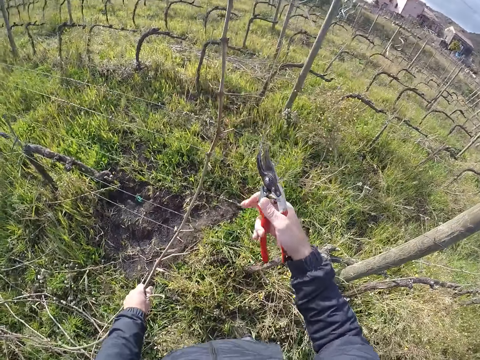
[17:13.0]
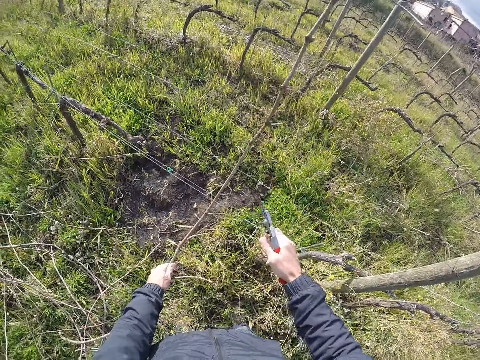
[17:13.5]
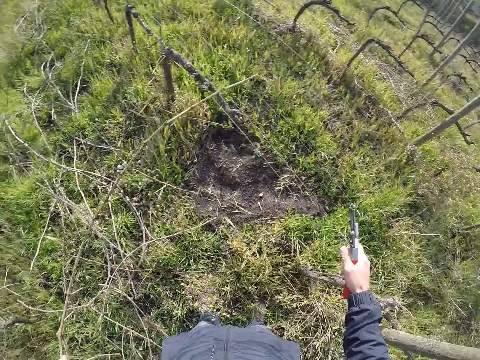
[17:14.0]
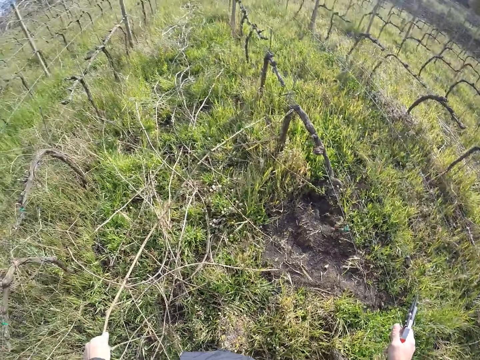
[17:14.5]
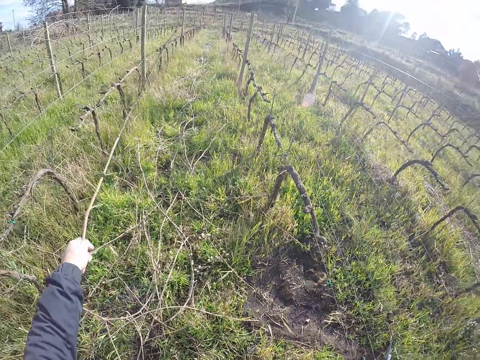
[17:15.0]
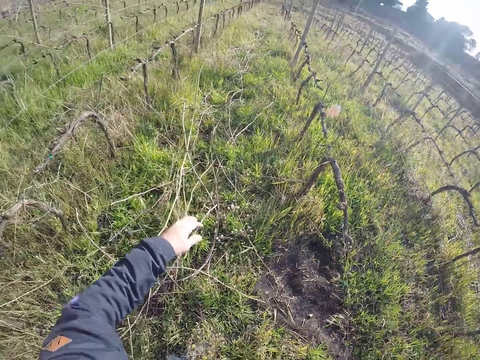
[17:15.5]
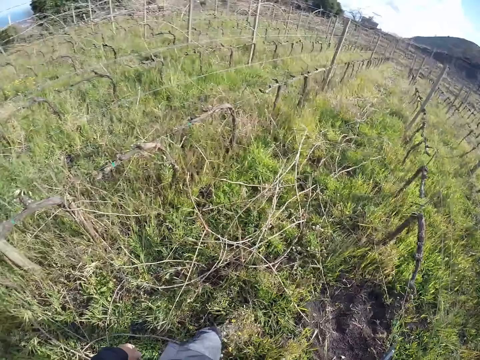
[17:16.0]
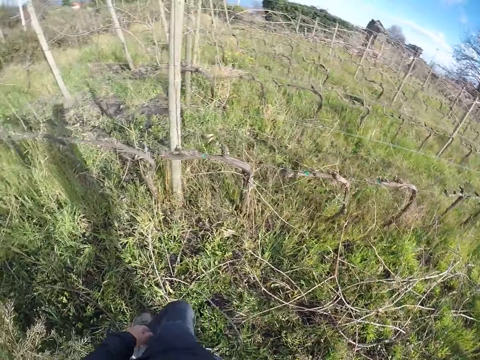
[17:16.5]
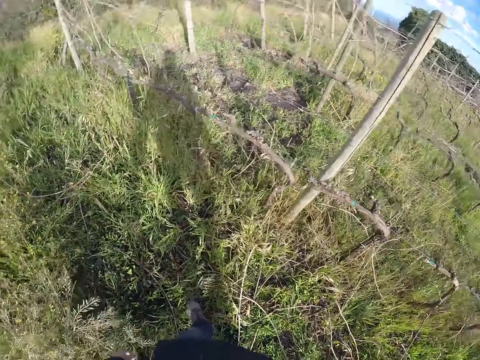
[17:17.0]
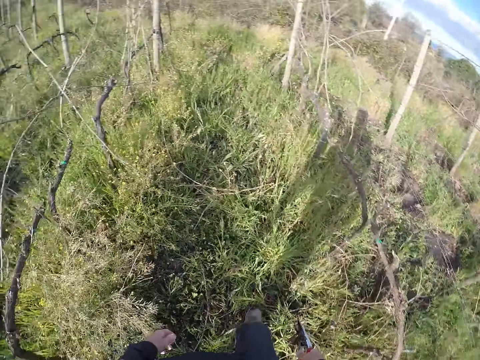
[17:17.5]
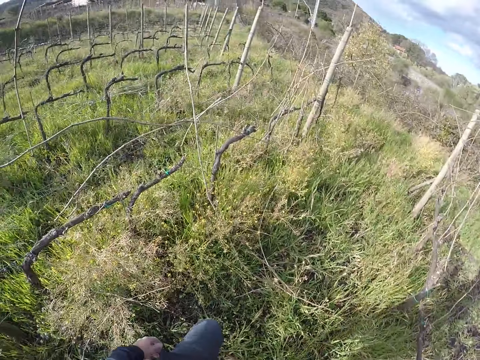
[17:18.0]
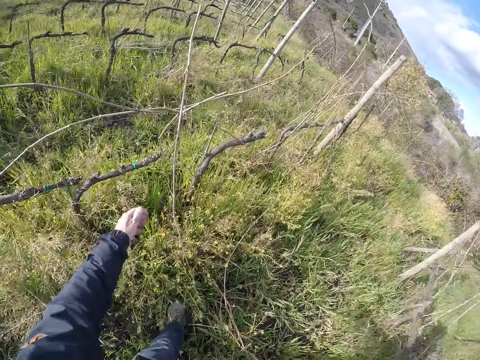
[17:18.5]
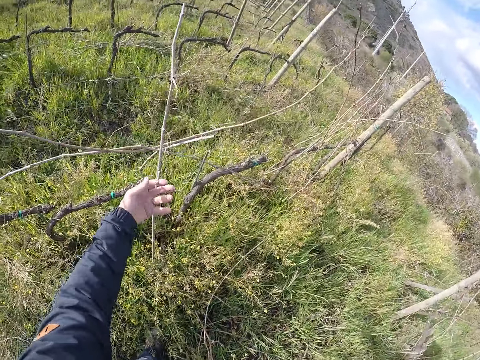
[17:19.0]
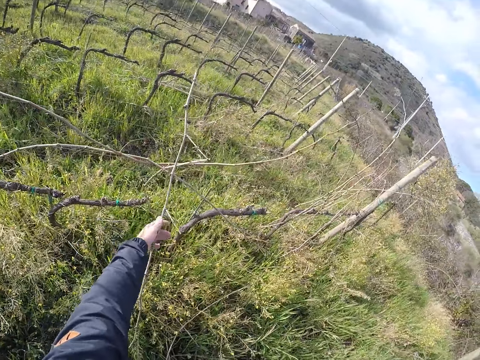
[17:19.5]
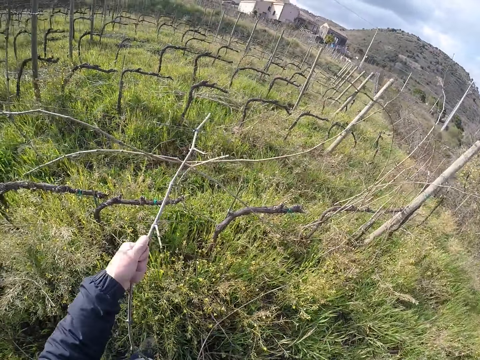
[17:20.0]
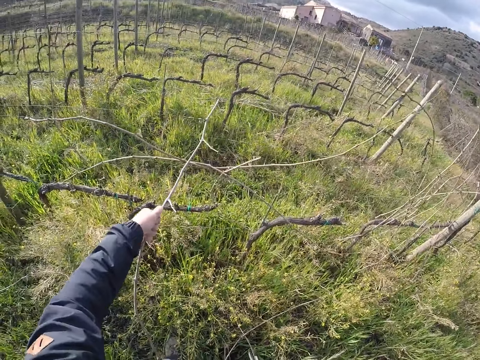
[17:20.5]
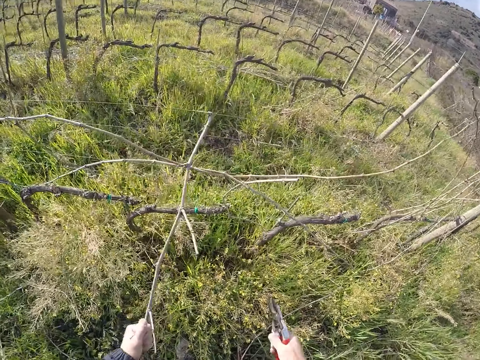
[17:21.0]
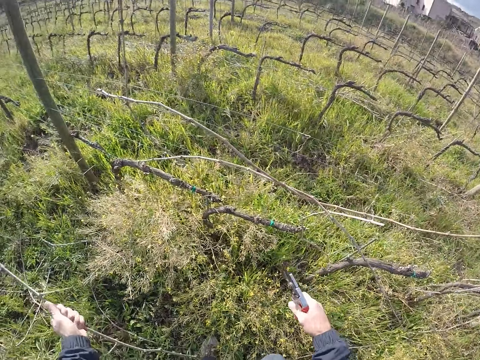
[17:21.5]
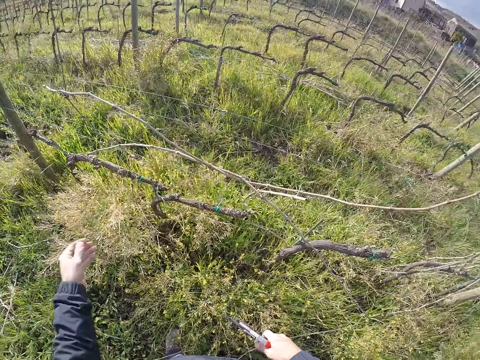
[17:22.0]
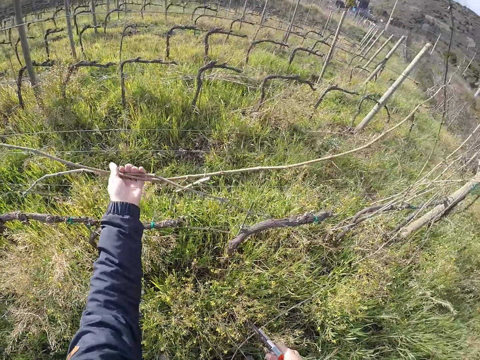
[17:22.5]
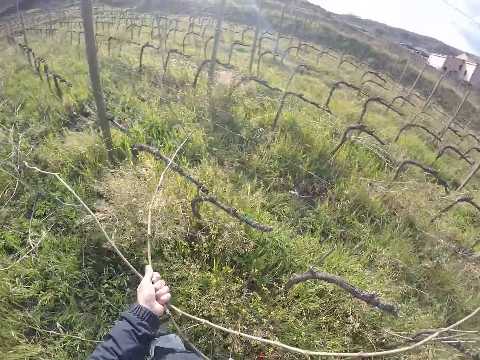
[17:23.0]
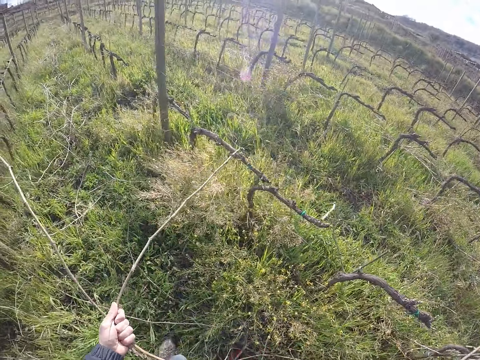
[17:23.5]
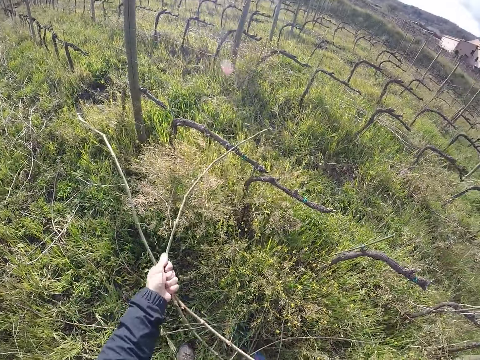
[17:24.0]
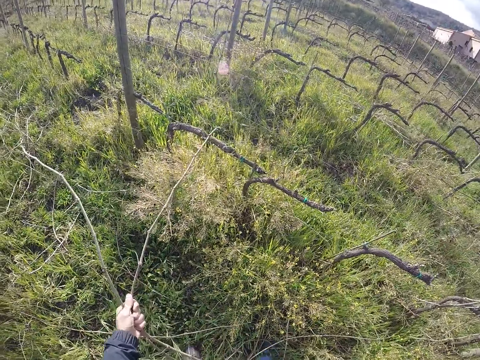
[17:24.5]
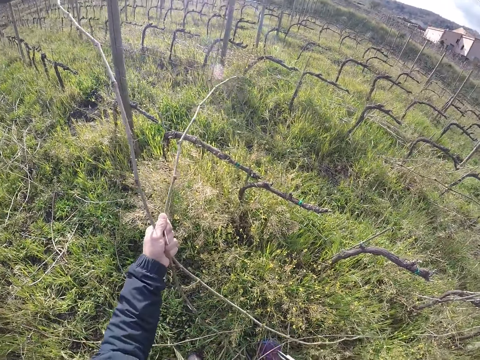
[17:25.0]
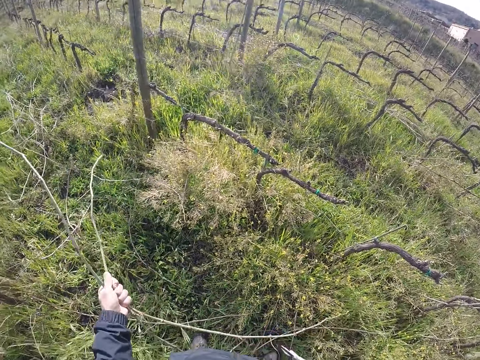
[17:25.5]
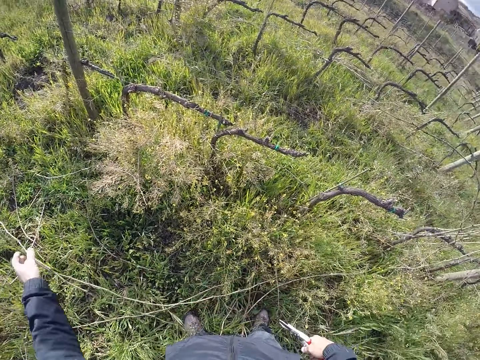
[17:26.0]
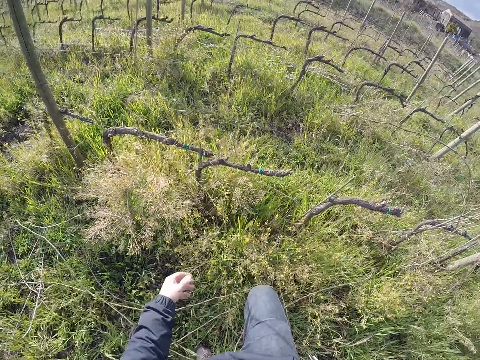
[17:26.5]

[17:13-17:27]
The camera wearer cuts the branch in his left hand with the pruner in his right hand. He pulls a barbed wire with his right hand. He drops the branch on the ground with his left hand. He walks. He pulls a branch from the barbed wire fence with his left hand. He drops the branch on the ground with his left hand. He pulls branches from the barbed wire fence with his left hand. He drops the branches on the ground with his left hand.

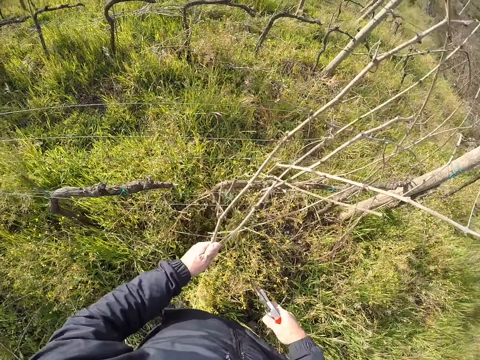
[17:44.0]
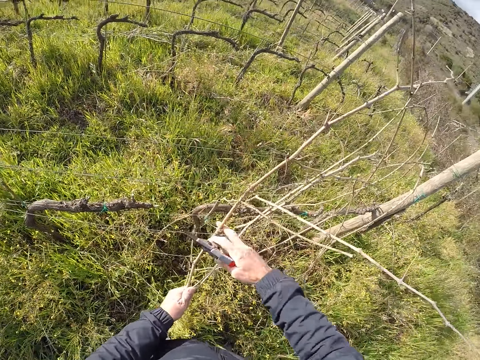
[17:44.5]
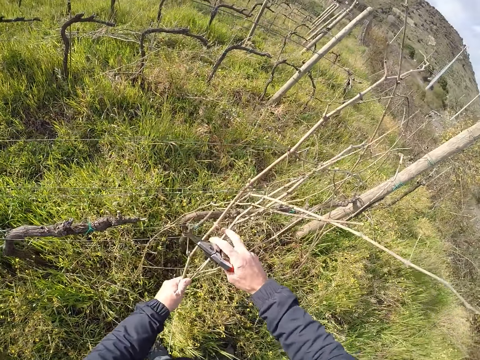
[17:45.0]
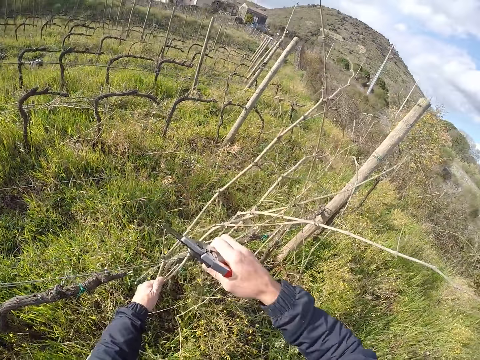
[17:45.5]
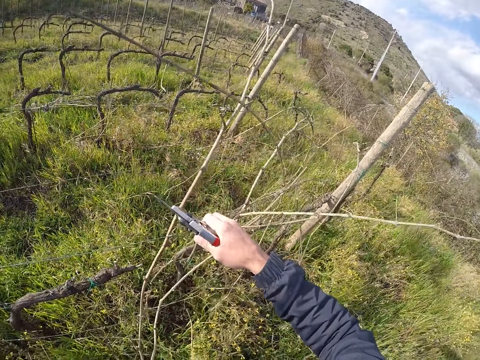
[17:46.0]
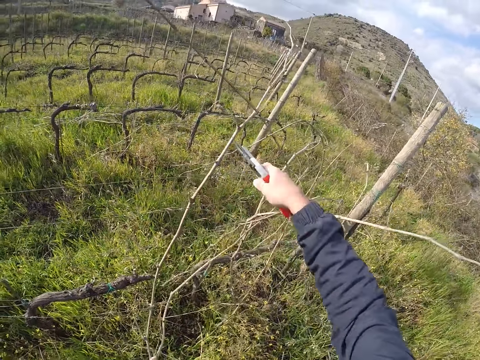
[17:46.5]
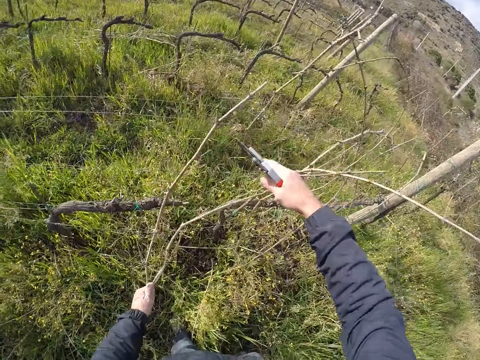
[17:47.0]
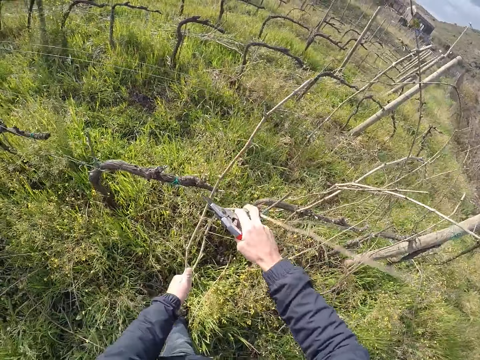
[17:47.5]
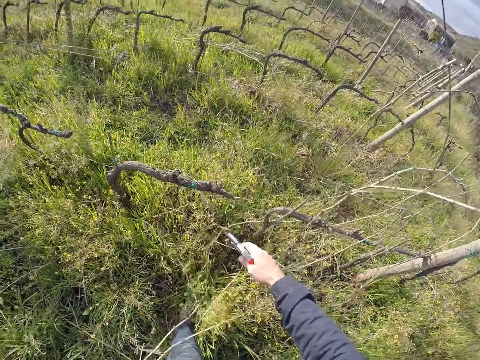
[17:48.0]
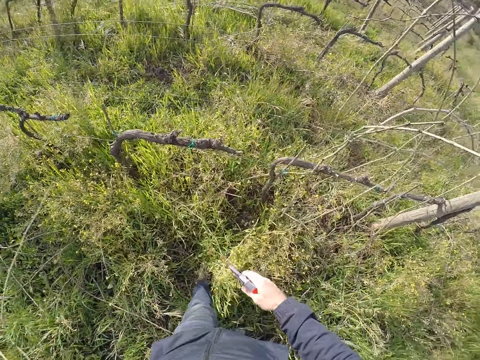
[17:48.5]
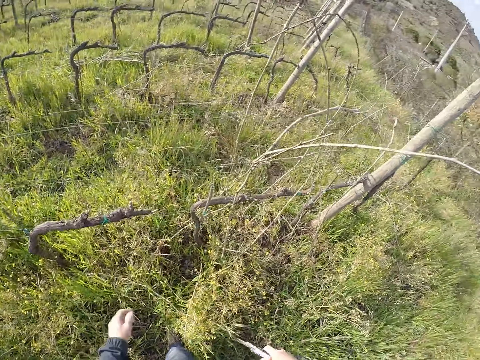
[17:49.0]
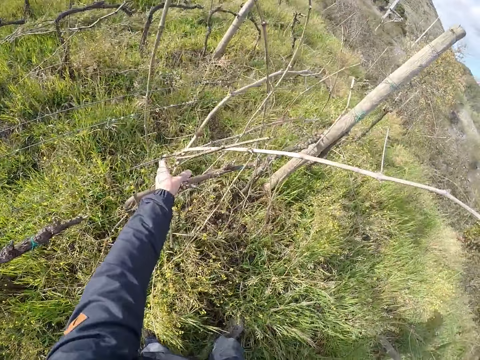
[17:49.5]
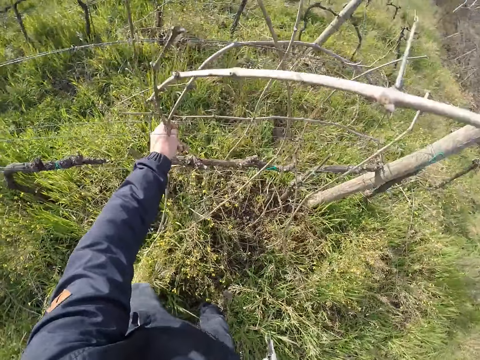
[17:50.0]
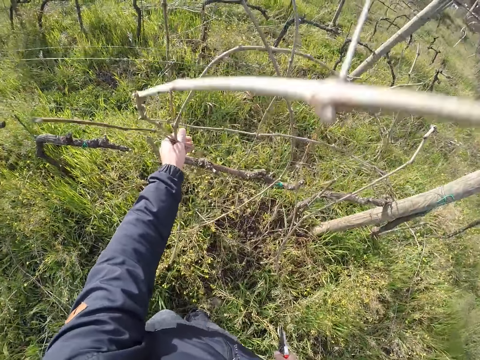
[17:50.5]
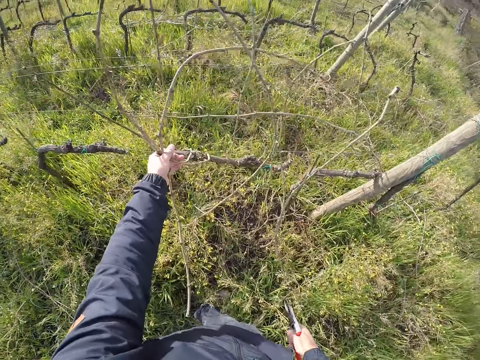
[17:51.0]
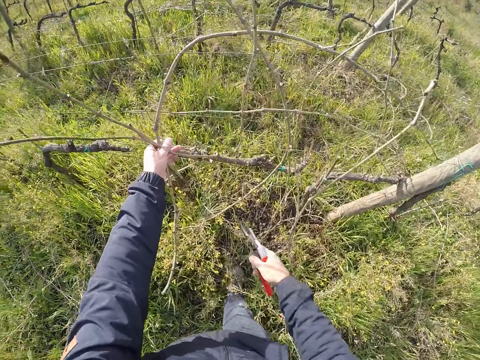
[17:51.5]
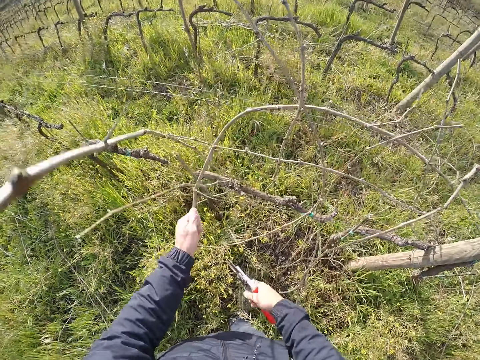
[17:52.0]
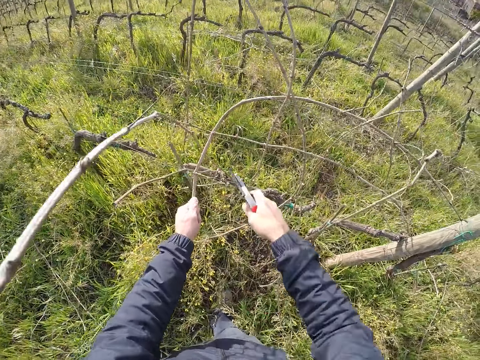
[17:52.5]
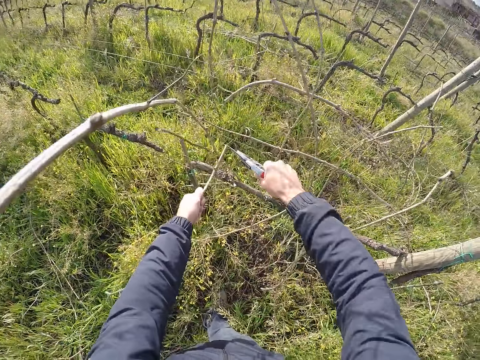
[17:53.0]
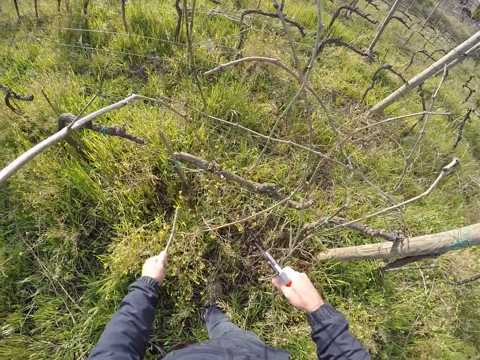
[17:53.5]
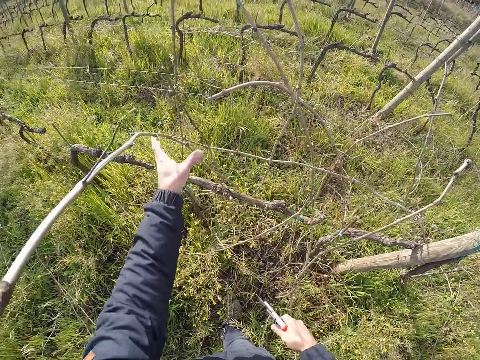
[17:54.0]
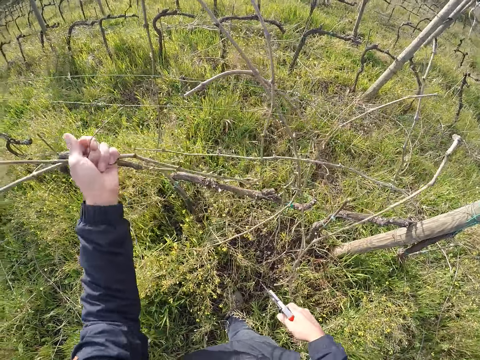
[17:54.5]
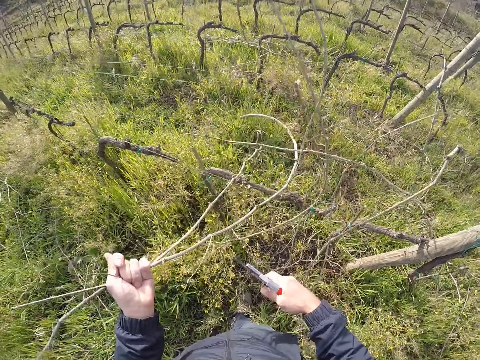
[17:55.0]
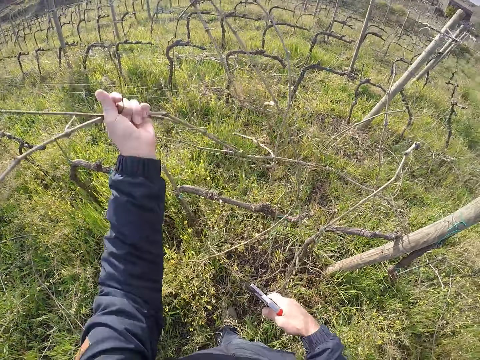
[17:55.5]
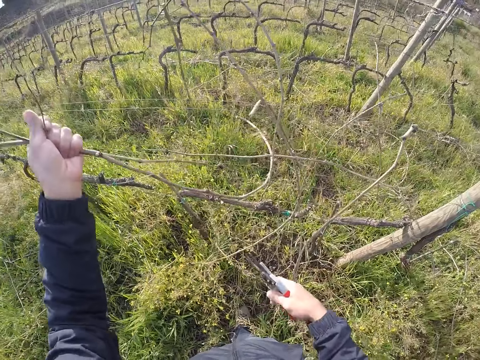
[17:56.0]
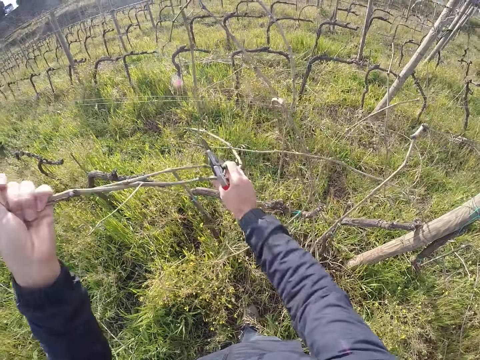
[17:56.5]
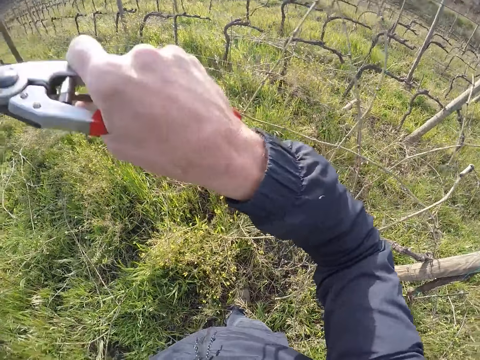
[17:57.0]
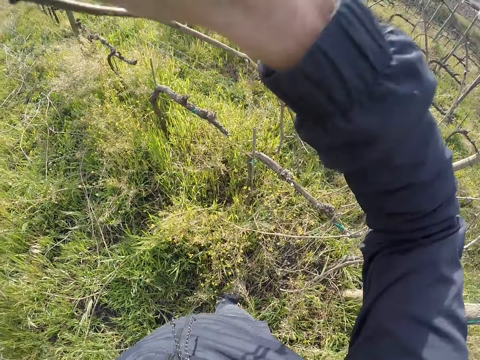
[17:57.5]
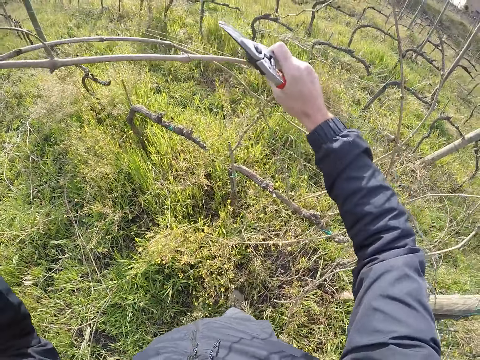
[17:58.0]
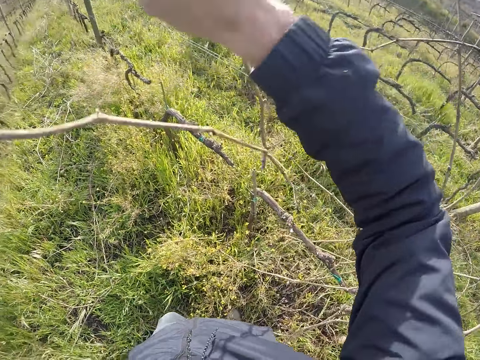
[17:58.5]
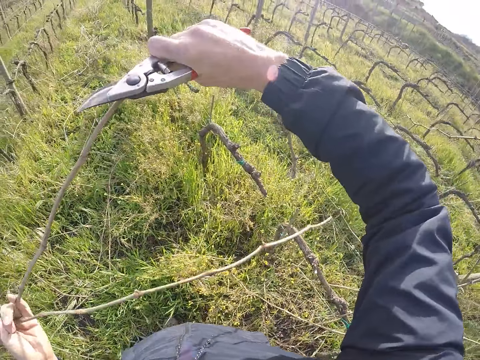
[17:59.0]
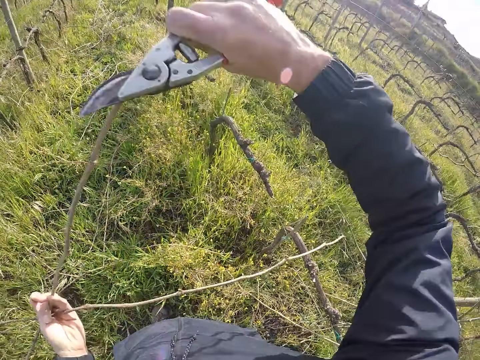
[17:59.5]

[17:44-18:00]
The camera wearer pulls the branches from the barbed wire fence with both hands. He holds the barbed wire with his right hand. He drops the branches on the ground with his left hand. He pulls branches from the barbed wire fence with his left hand. He cuts a branch in his left hand with the pruner in his right hand. He drops the branch on the ground with his left hand. He pulls branches from the barbed wire fence with his left hand. He pulls the branches from the barbed wire fence with both hands.
